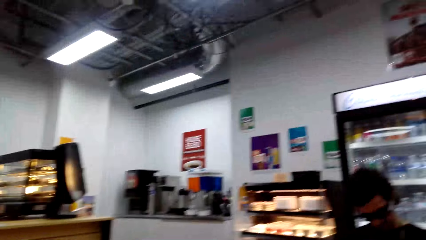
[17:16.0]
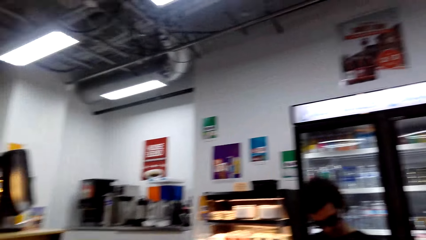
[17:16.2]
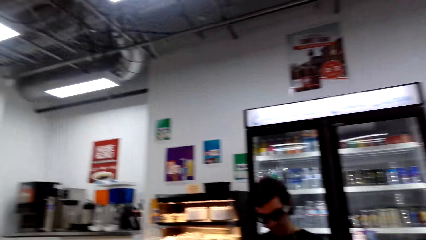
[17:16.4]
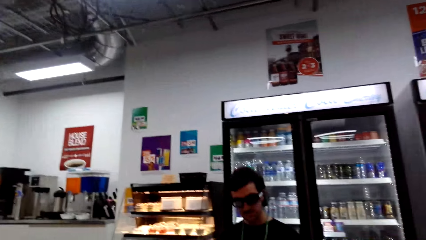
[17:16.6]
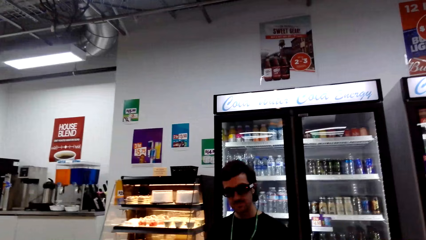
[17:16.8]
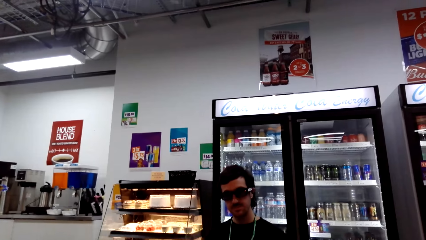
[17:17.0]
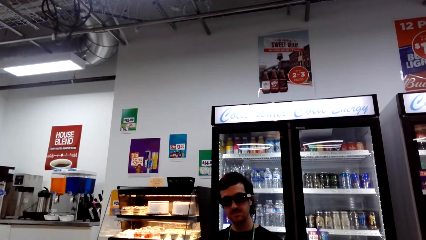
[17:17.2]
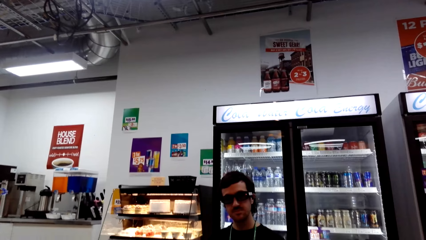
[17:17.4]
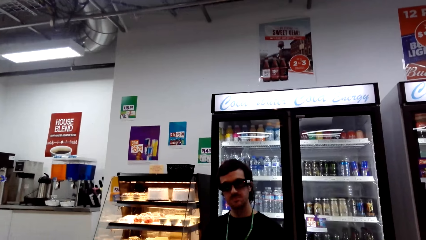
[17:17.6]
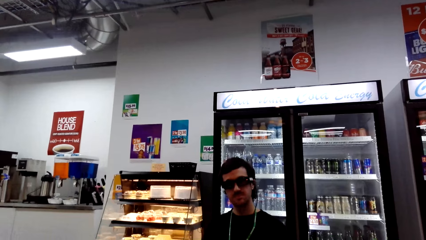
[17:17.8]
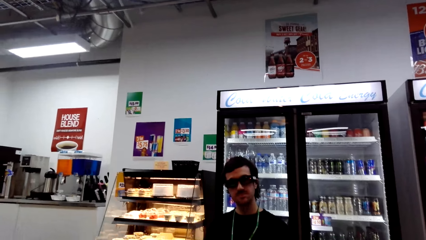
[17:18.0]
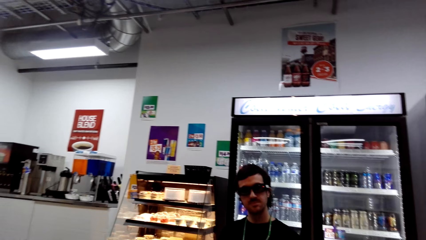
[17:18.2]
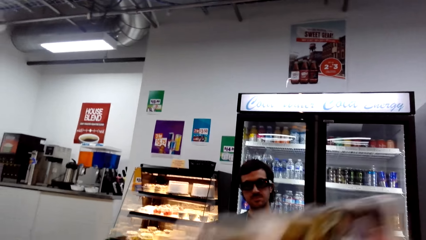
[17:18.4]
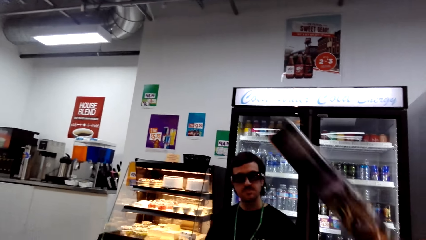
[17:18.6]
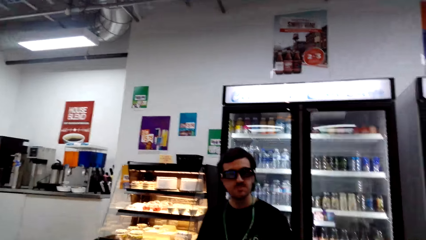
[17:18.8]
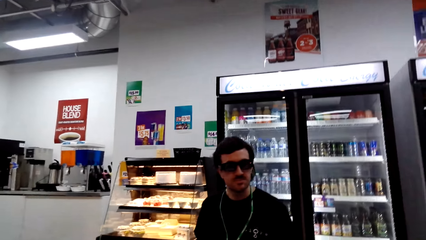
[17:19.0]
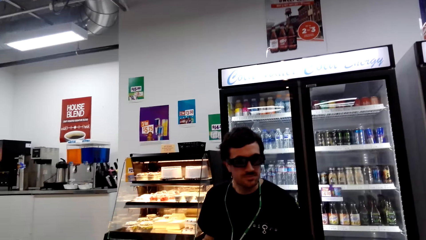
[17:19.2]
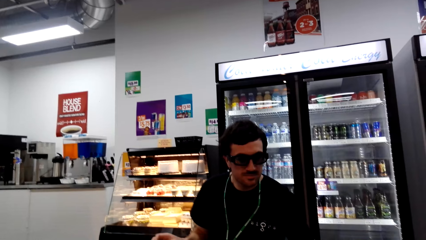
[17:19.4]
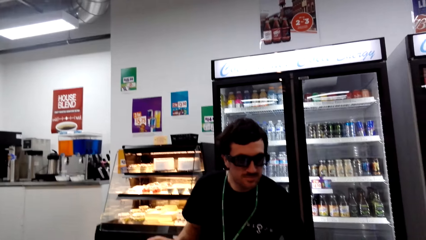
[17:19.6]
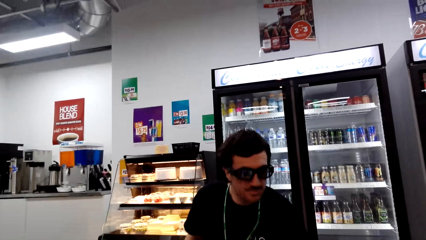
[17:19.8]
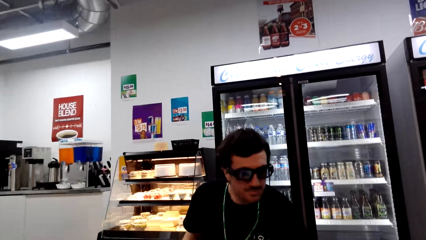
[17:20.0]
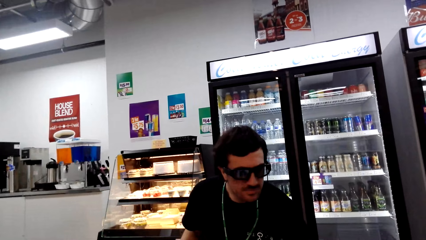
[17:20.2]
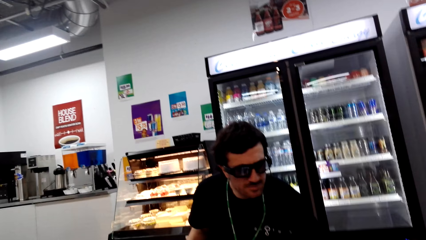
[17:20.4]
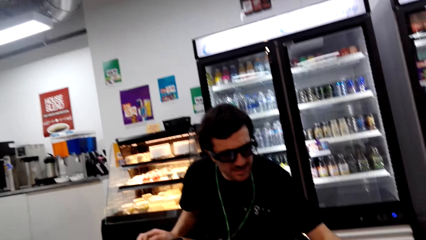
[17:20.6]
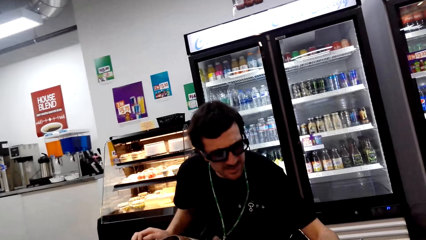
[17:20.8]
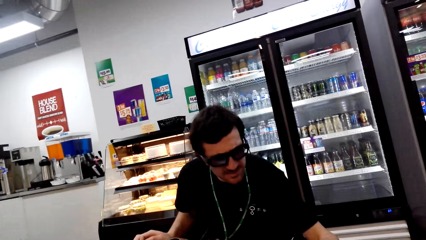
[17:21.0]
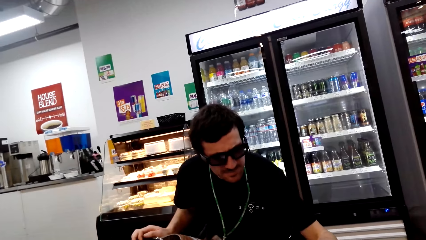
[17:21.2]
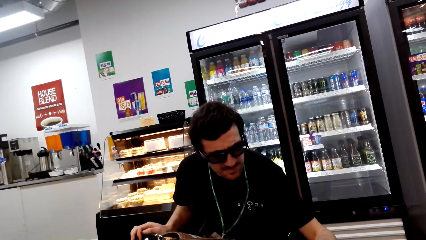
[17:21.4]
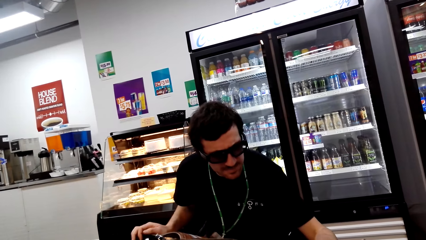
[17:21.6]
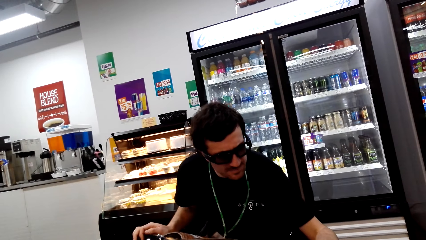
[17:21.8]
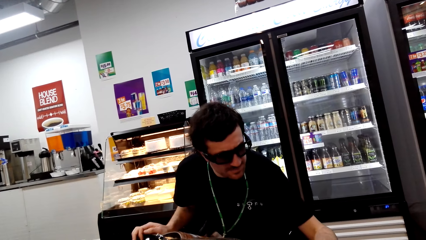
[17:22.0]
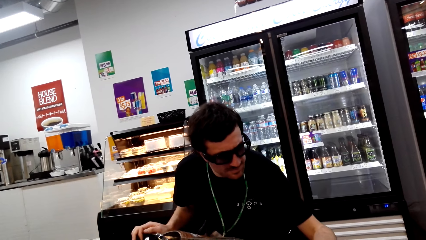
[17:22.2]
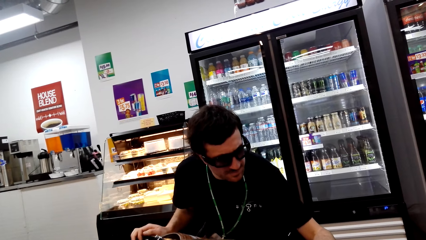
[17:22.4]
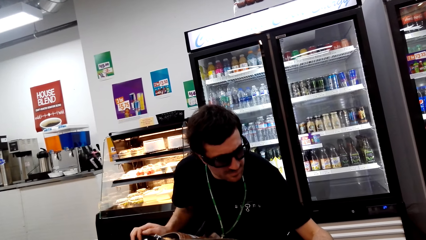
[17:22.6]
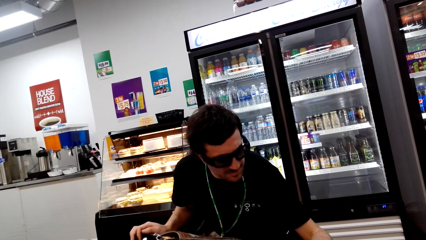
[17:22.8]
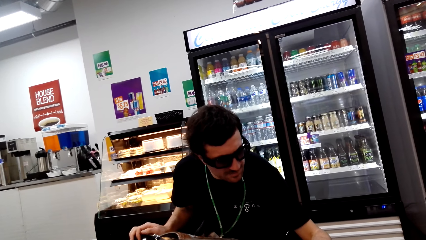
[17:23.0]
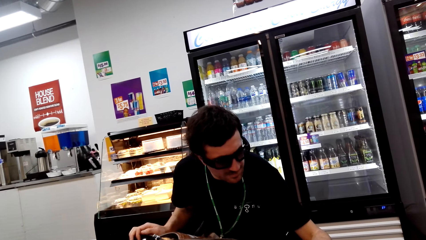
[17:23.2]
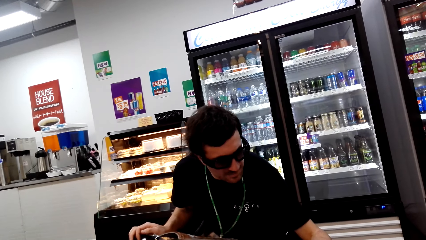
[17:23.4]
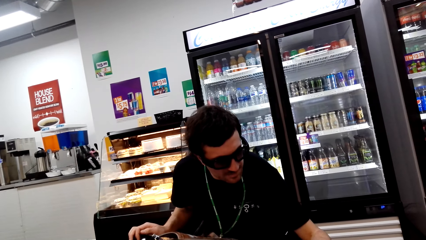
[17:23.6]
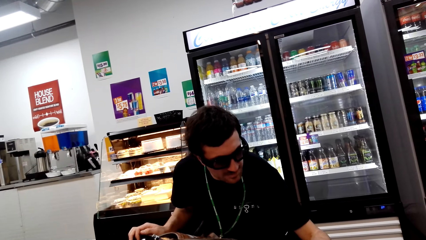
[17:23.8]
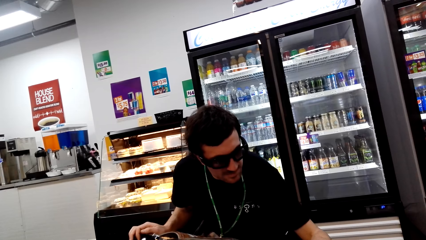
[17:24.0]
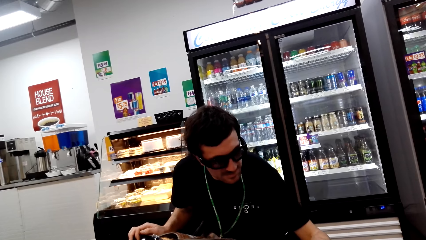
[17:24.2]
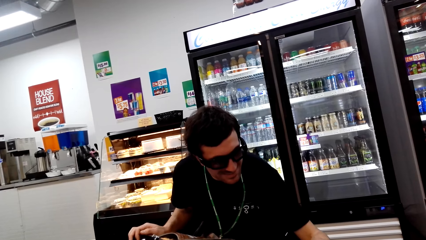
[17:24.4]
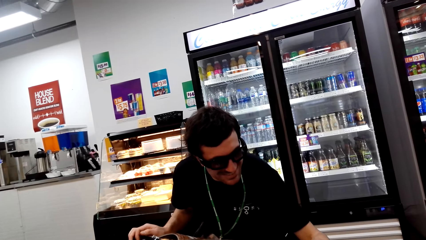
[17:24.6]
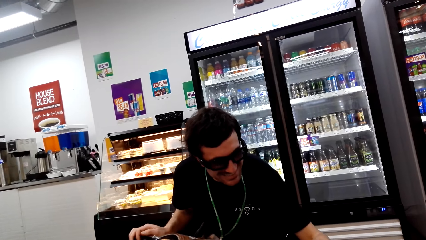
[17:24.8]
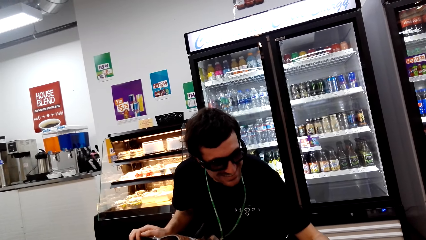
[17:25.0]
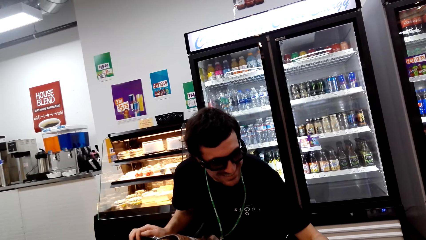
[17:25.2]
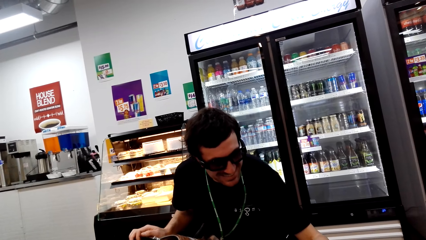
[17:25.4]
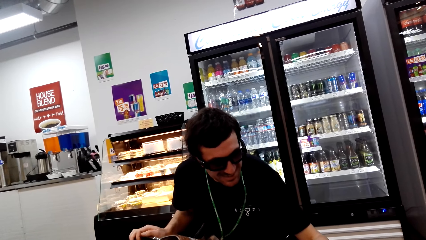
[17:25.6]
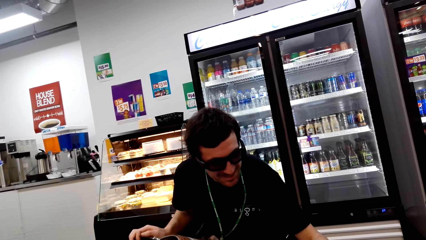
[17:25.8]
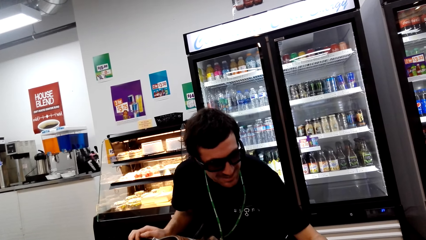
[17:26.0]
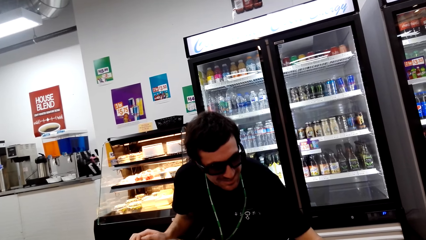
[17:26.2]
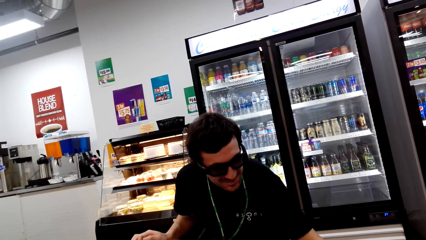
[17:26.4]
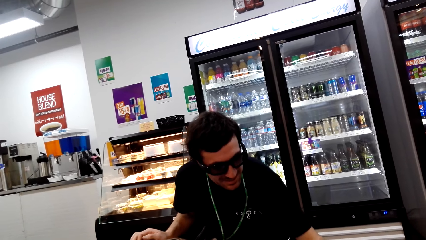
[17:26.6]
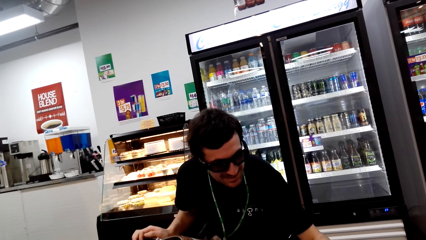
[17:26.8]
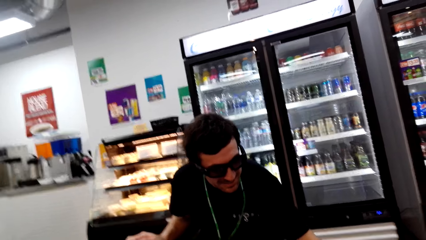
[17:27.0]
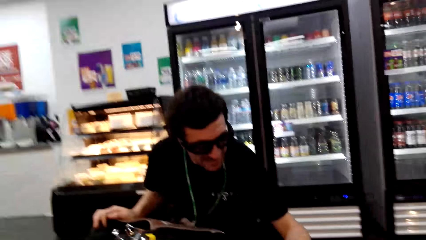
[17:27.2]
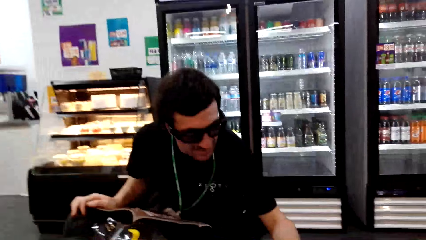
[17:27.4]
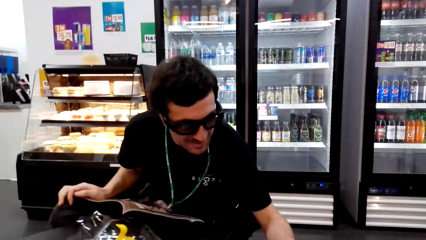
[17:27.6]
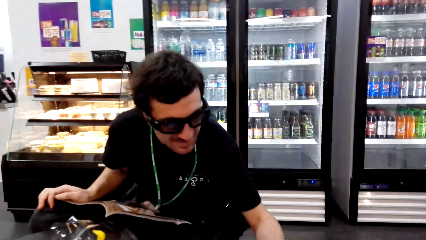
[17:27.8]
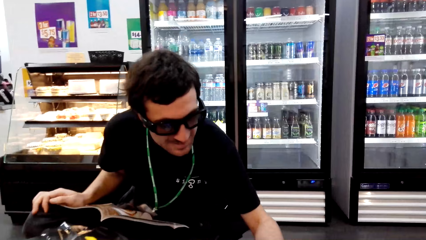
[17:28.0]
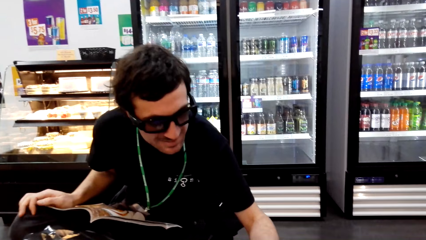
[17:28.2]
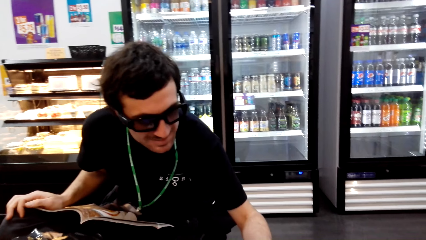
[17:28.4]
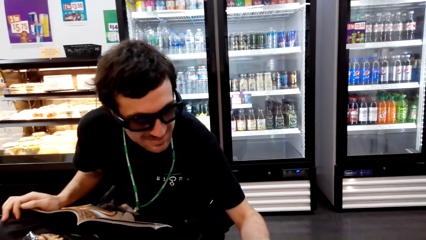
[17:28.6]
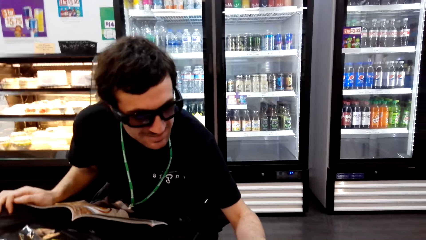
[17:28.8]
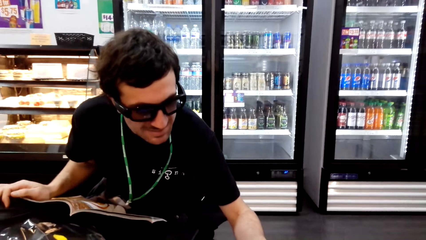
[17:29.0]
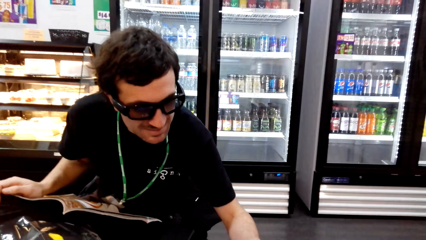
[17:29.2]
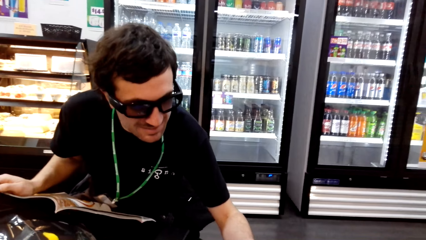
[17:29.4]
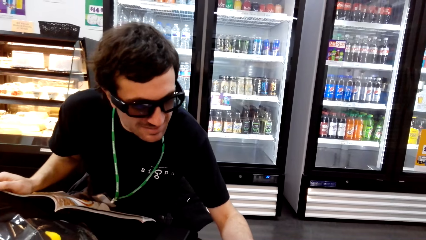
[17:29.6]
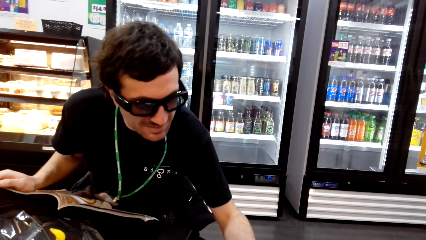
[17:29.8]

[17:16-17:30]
The camera wearer looks around. They move the hand. A man looks around. The man does something.

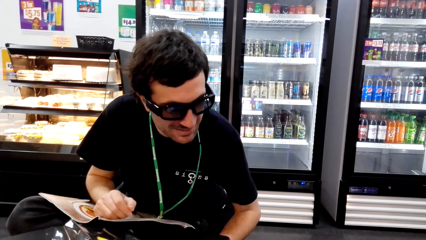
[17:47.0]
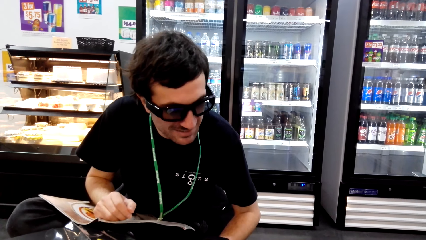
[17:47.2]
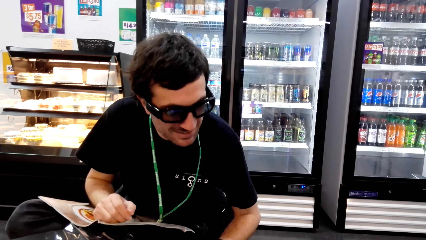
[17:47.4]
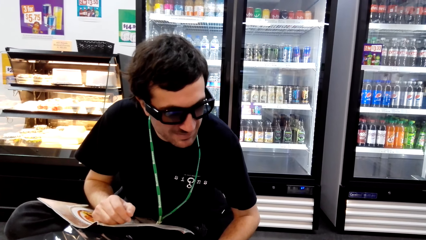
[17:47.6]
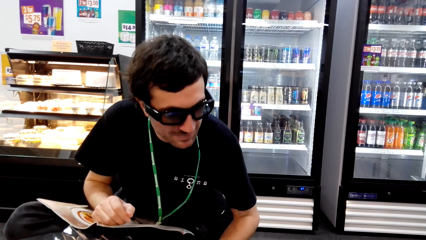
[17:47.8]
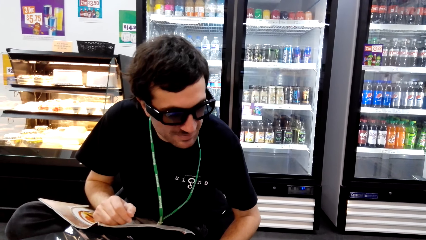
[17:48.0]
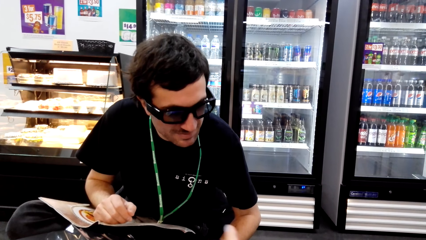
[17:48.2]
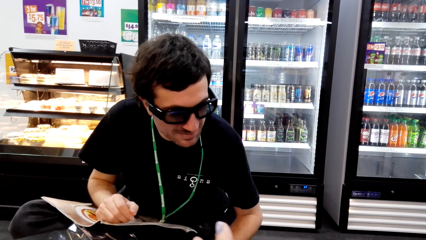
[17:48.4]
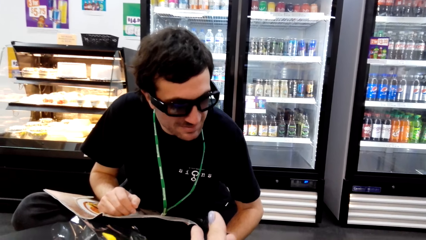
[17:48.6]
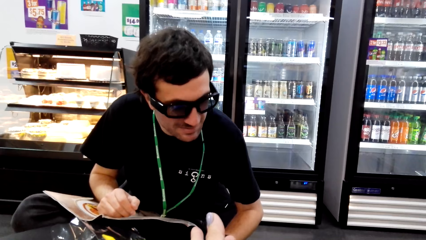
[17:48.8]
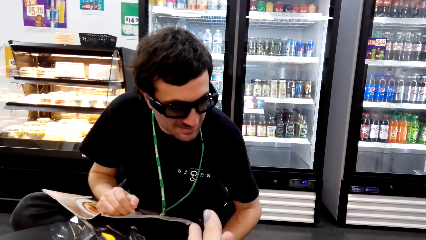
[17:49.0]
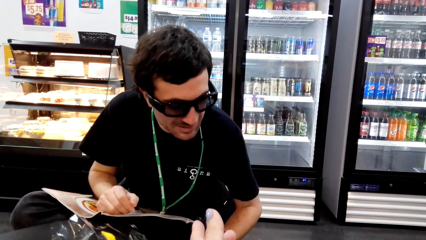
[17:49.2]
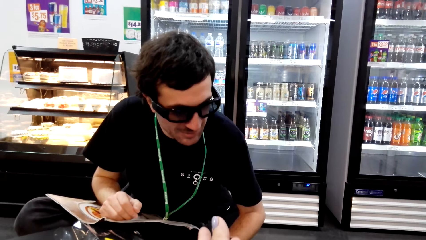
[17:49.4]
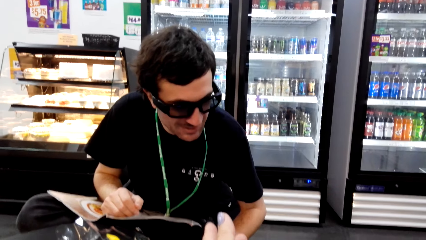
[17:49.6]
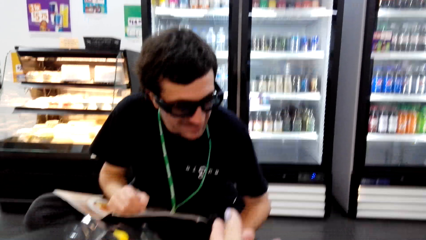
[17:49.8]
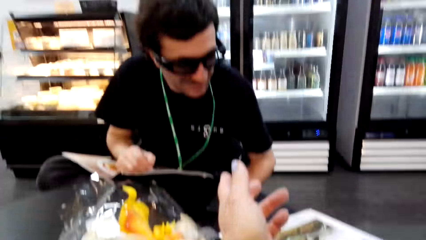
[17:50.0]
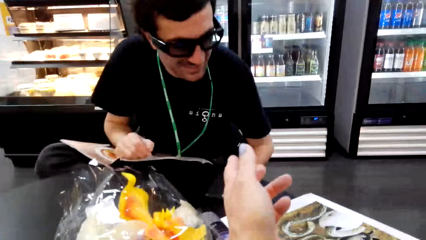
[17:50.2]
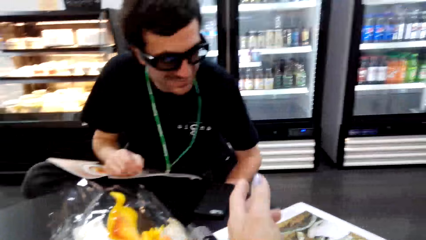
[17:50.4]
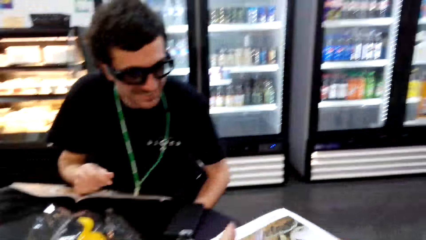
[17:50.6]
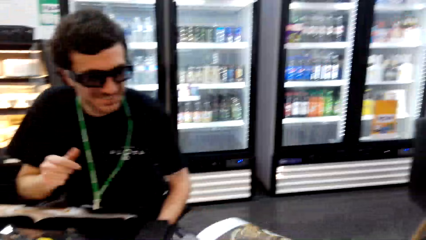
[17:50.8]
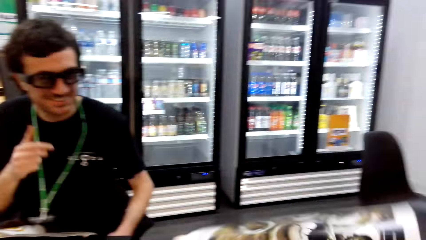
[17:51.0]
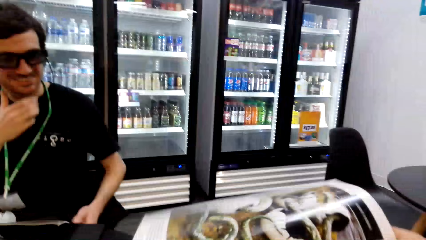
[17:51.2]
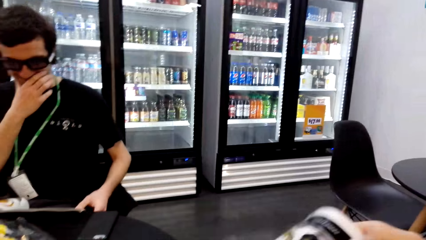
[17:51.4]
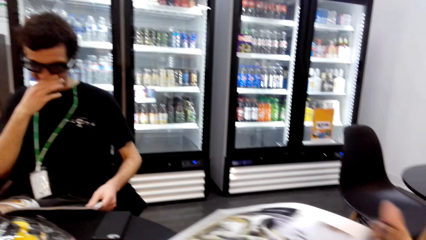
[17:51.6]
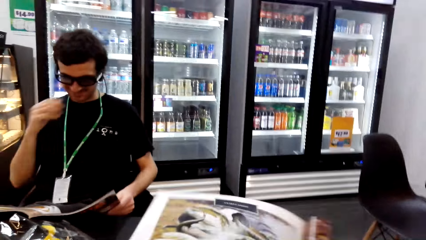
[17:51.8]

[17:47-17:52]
The camera wearer moves the hands. A man stands.
